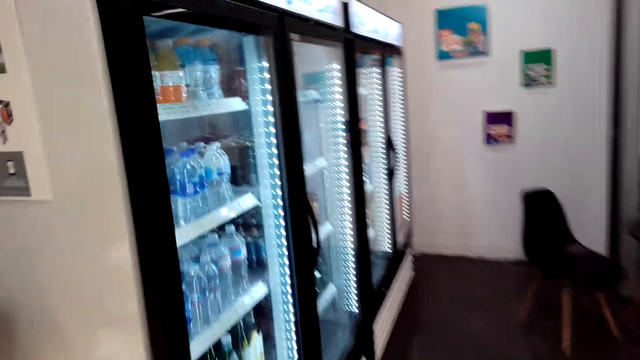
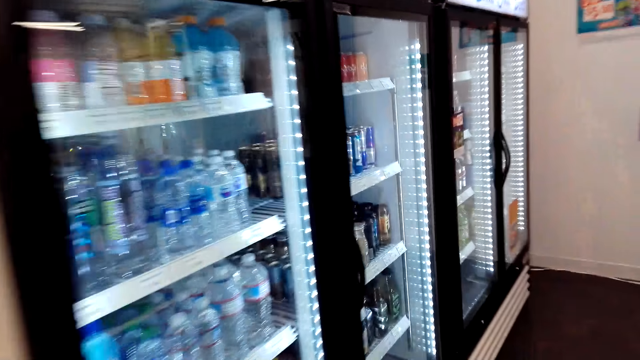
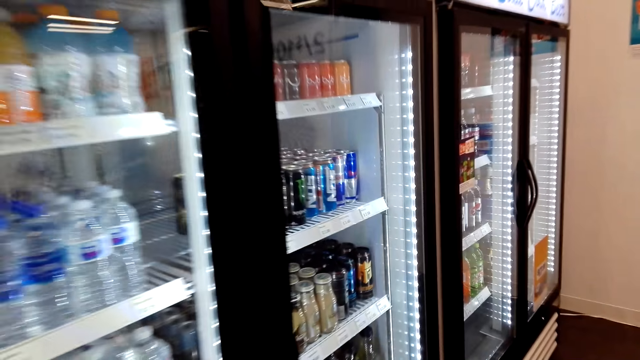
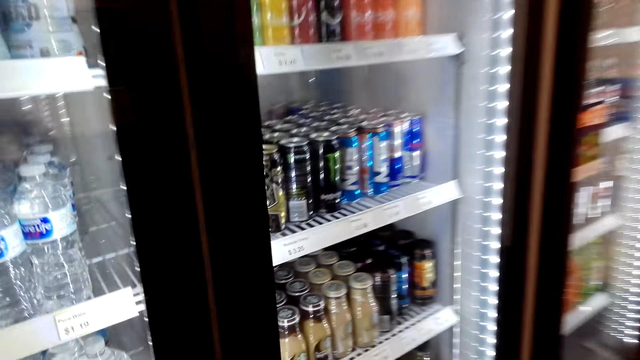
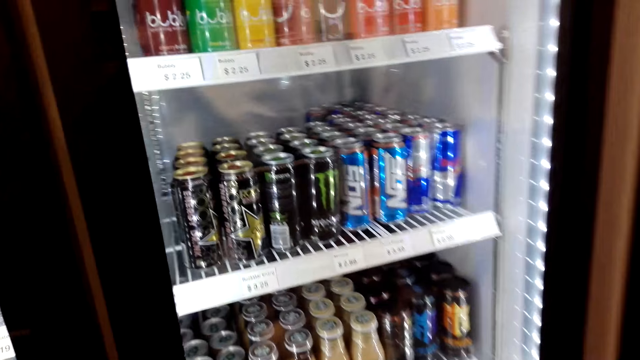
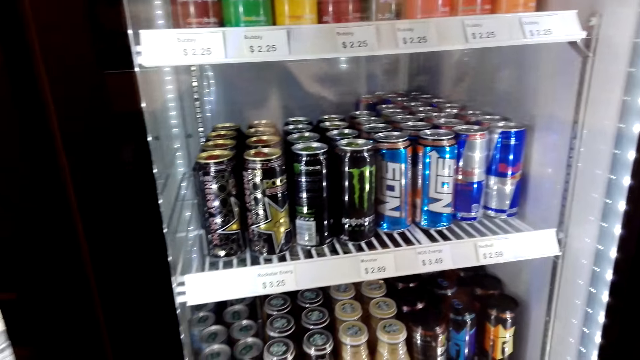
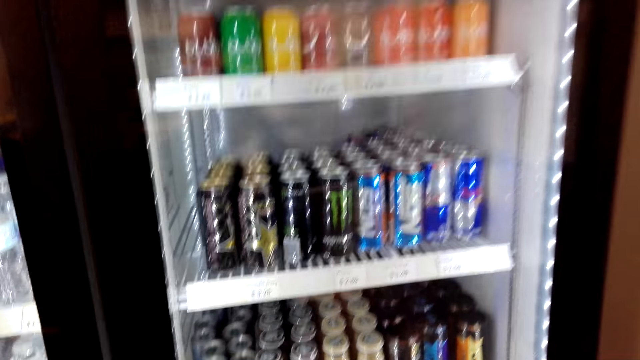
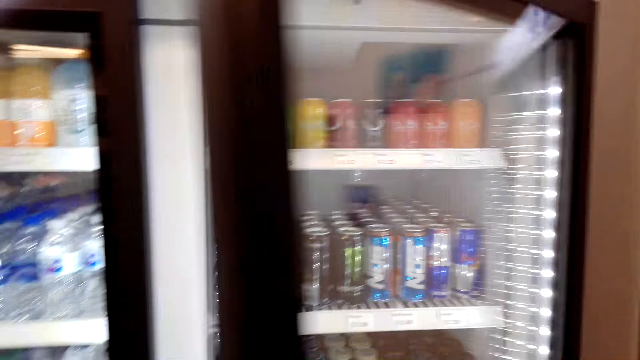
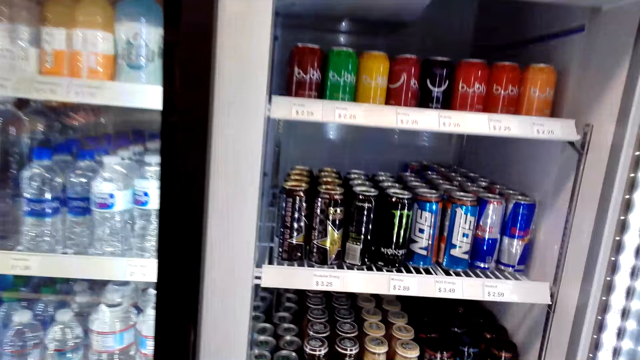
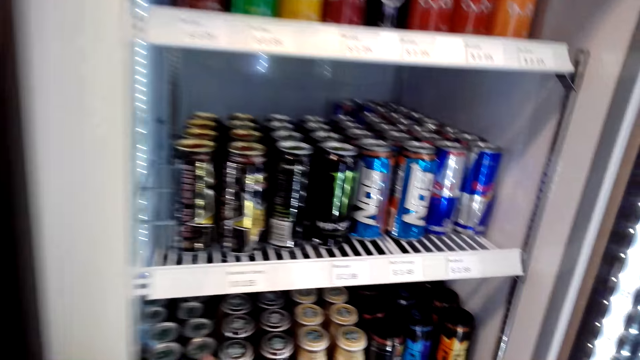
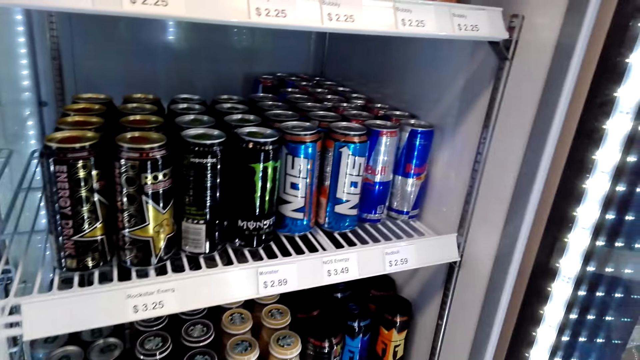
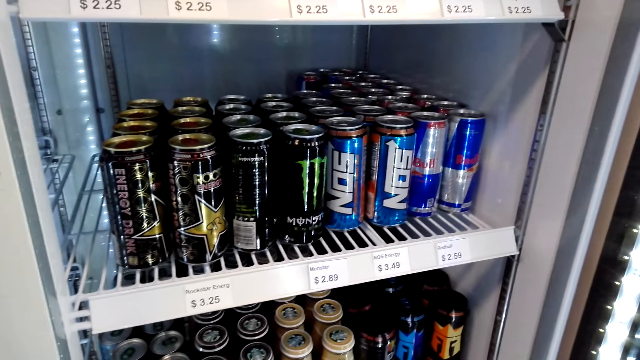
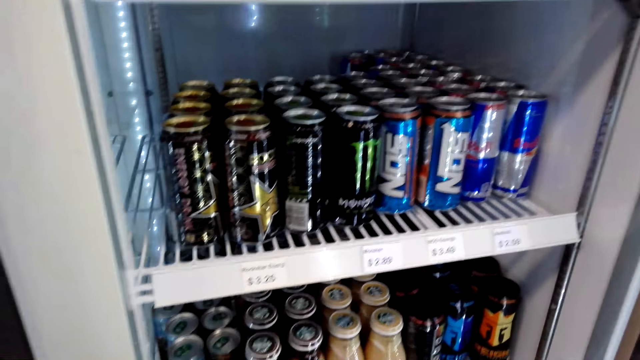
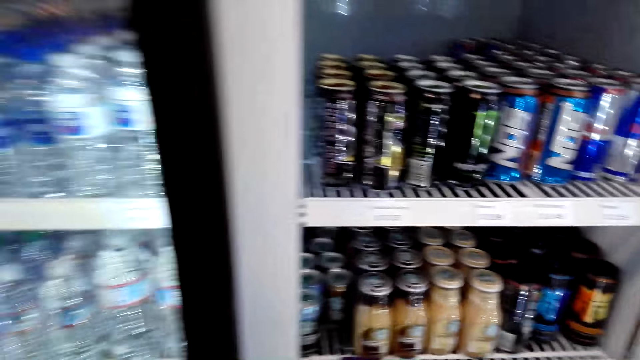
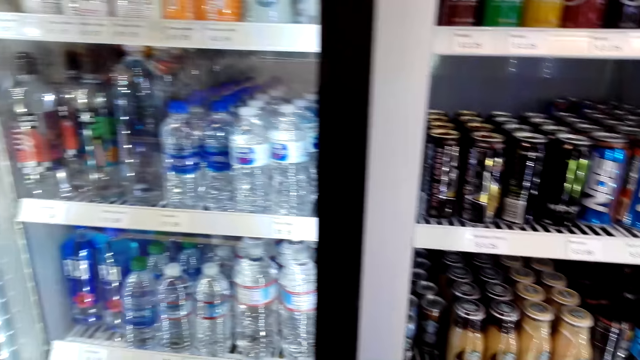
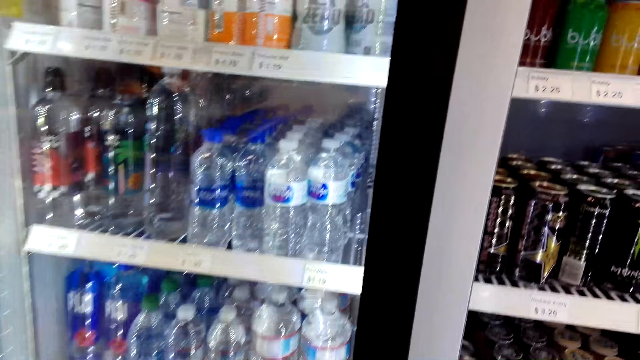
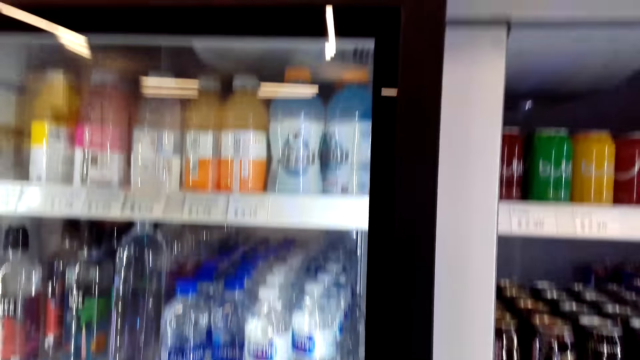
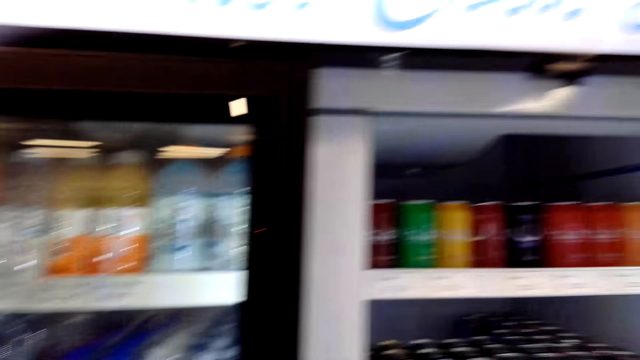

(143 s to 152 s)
The camera wearer opens the fridge door.

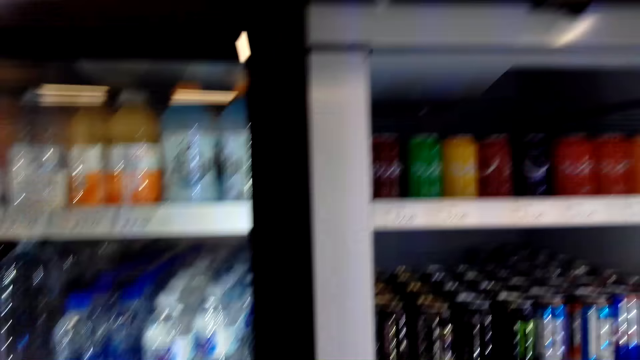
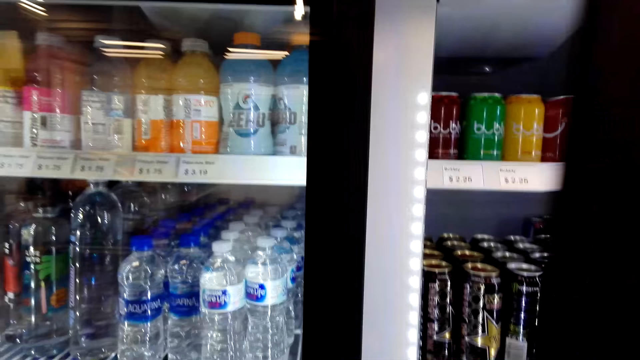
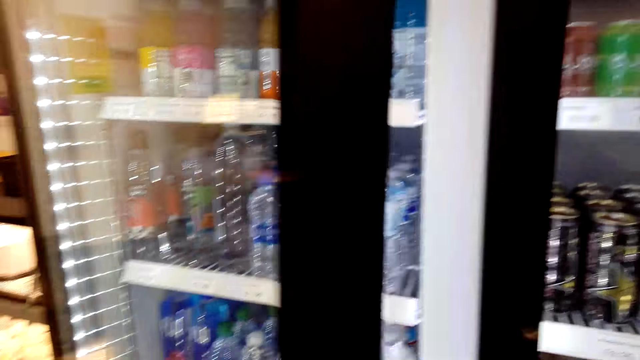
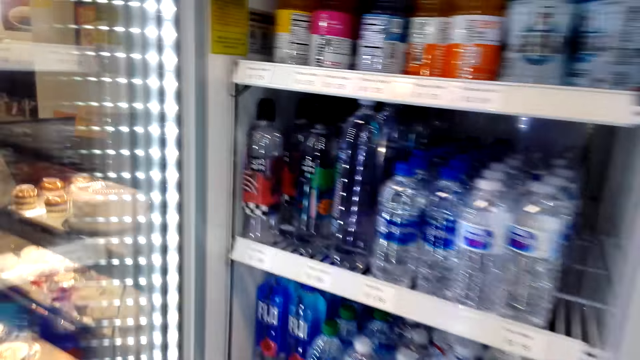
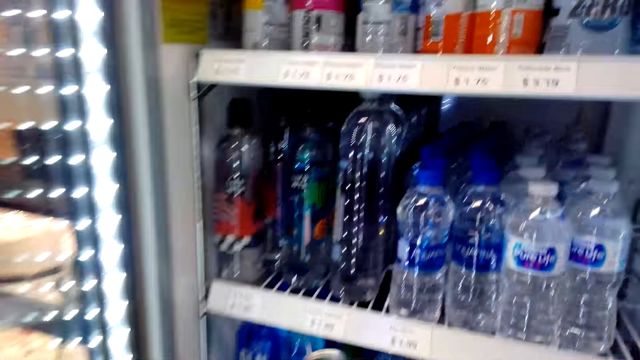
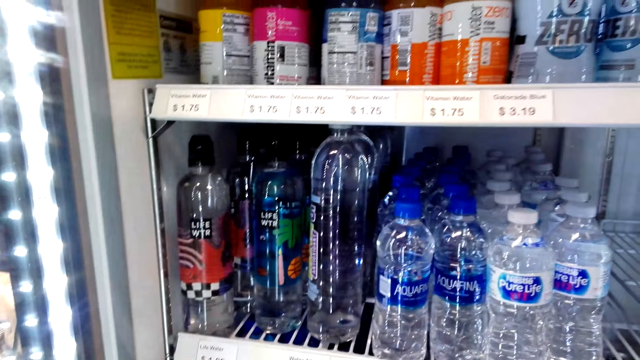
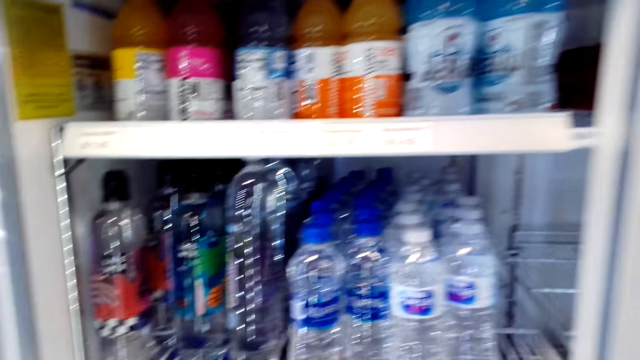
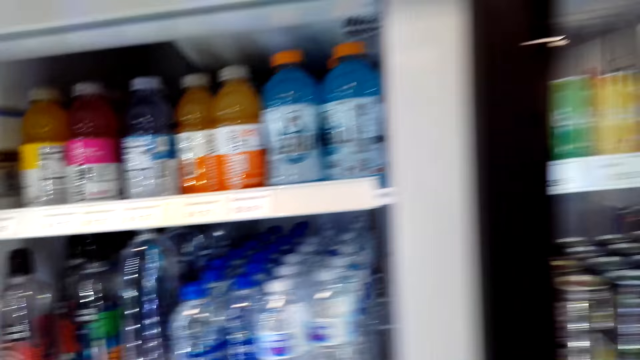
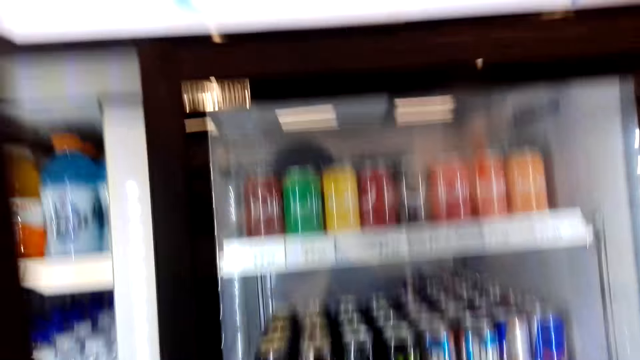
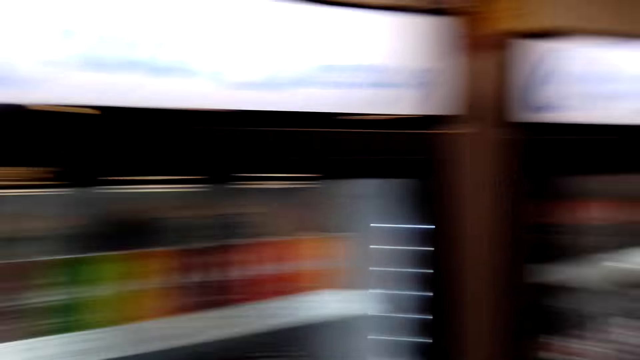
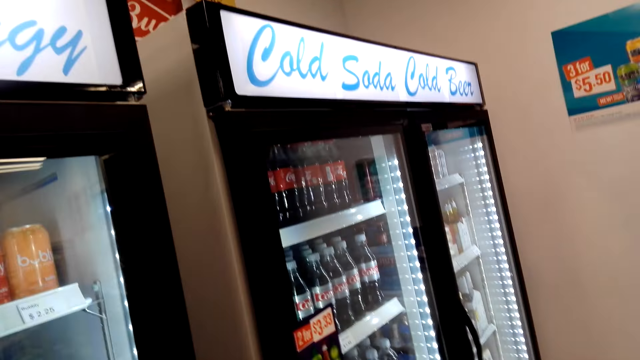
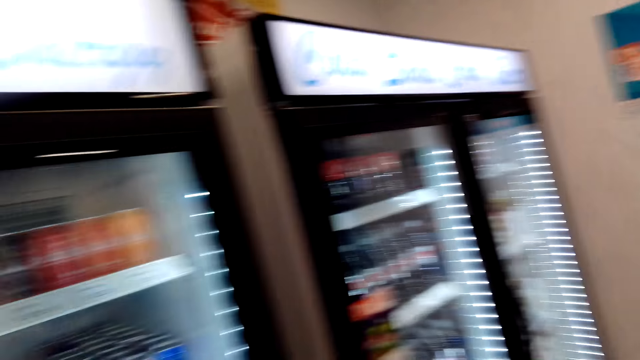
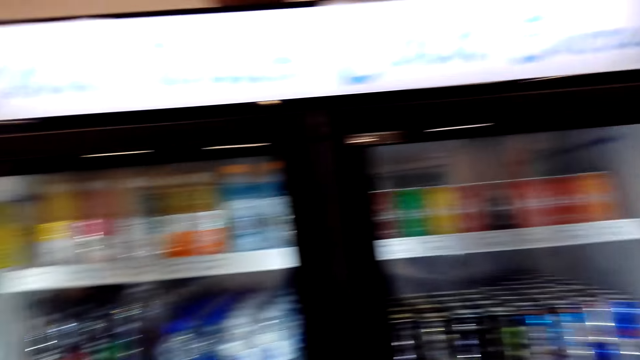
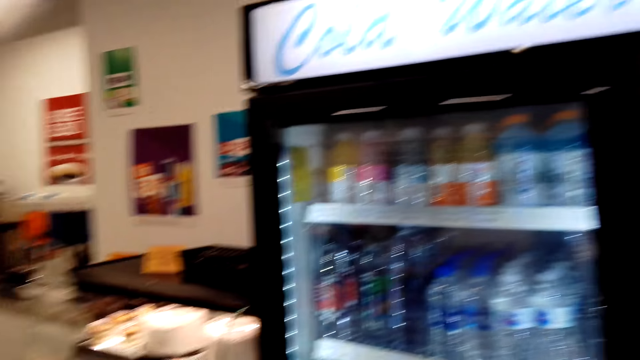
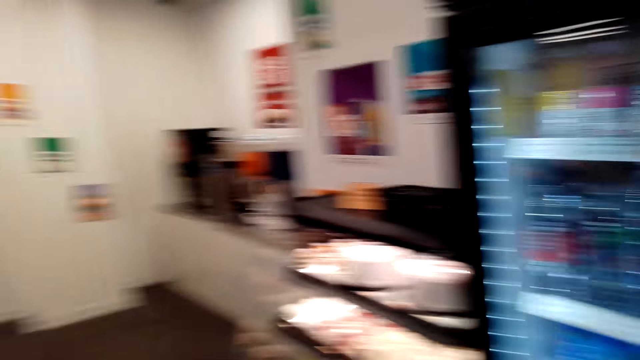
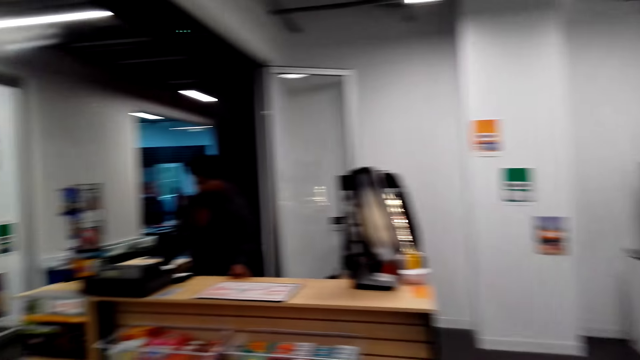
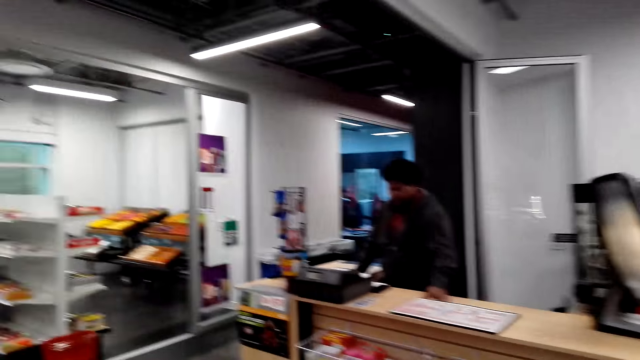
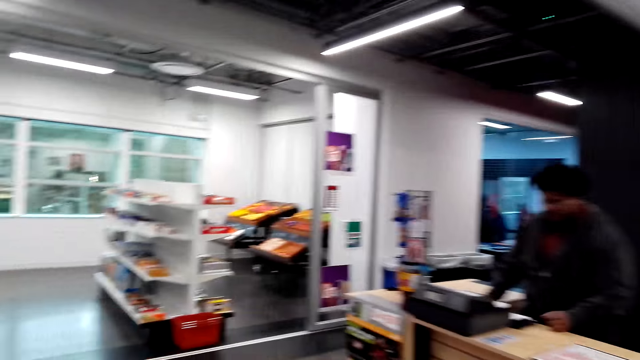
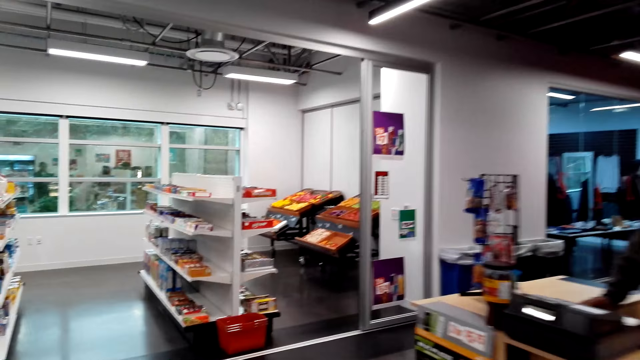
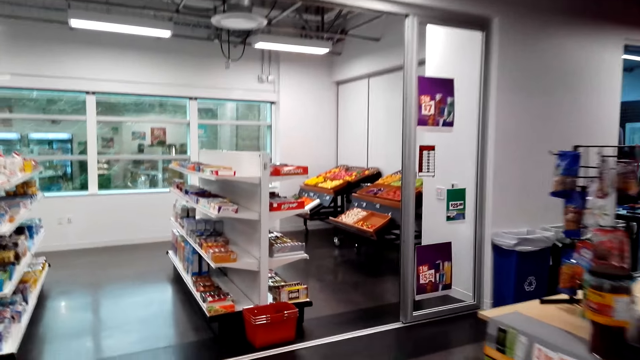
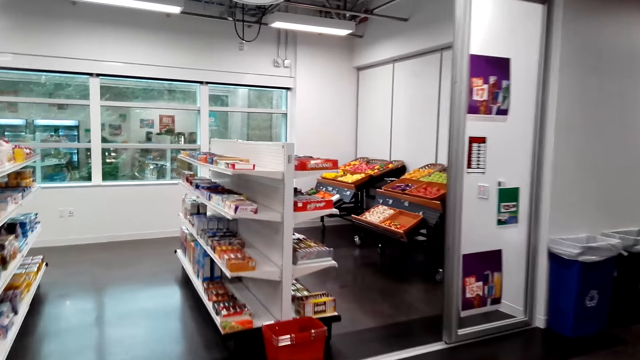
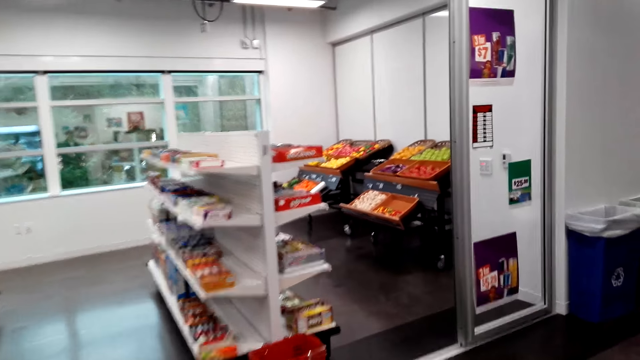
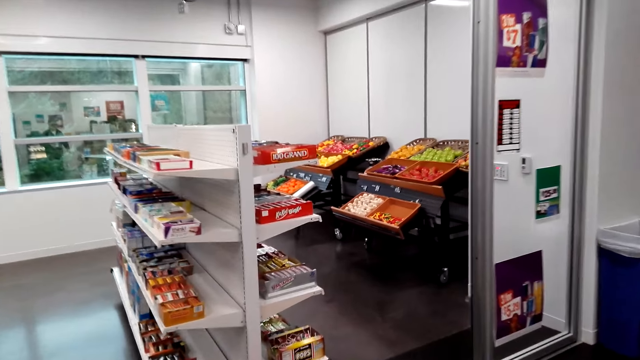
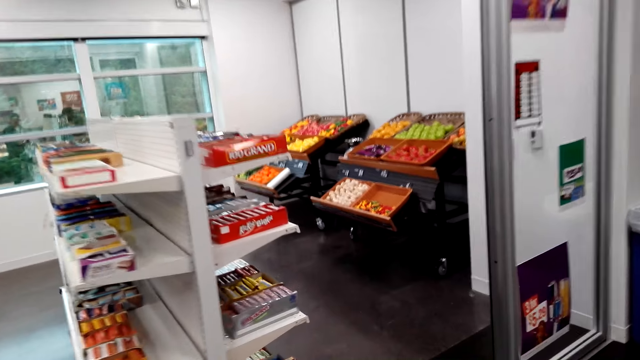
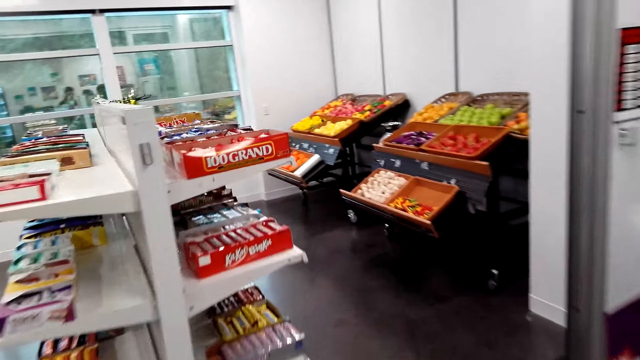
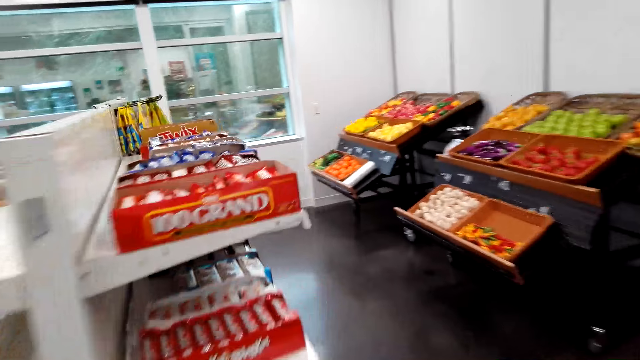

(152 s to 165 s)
The camera wearer closes the fridge. They open the fridge. They close the fridge. They look around. They walk around.
